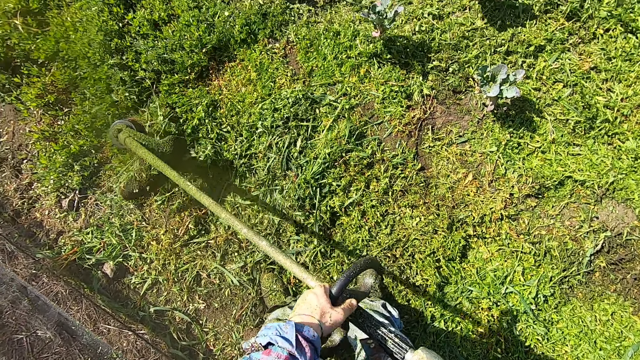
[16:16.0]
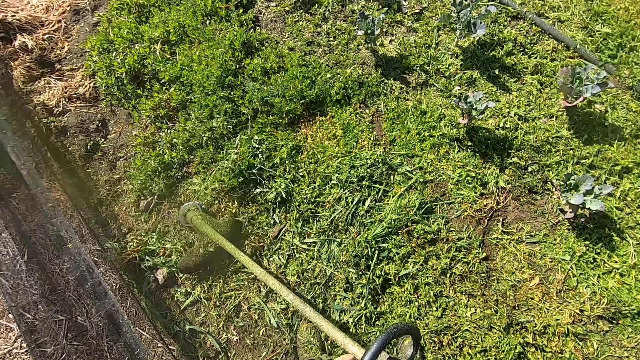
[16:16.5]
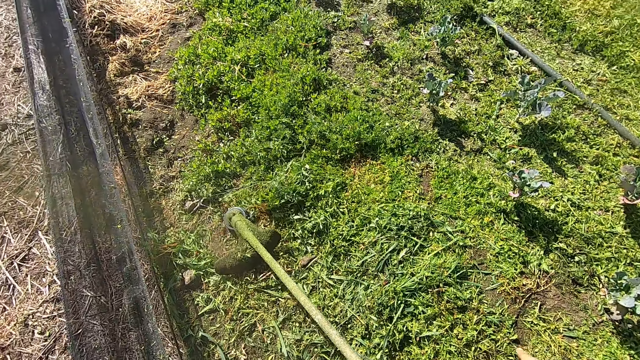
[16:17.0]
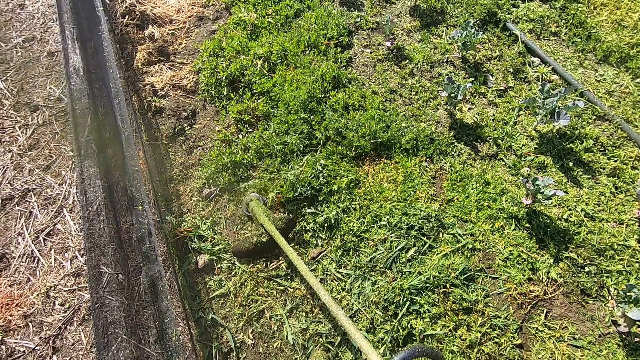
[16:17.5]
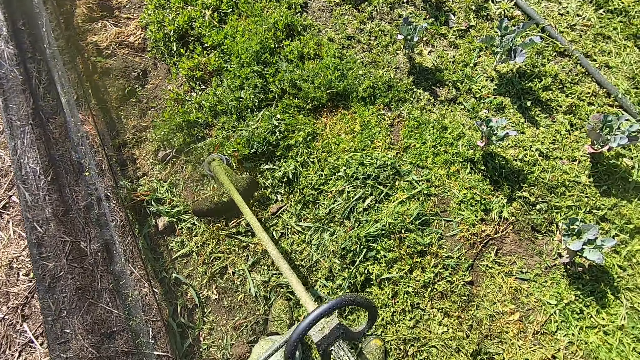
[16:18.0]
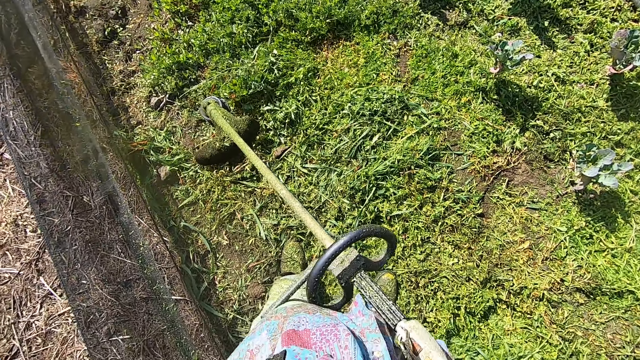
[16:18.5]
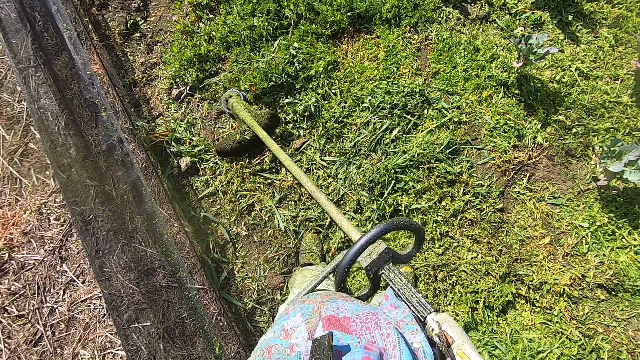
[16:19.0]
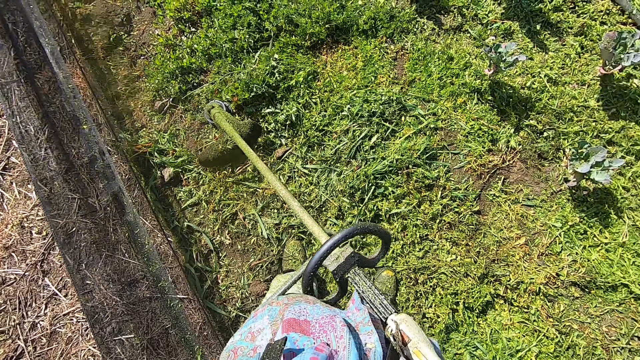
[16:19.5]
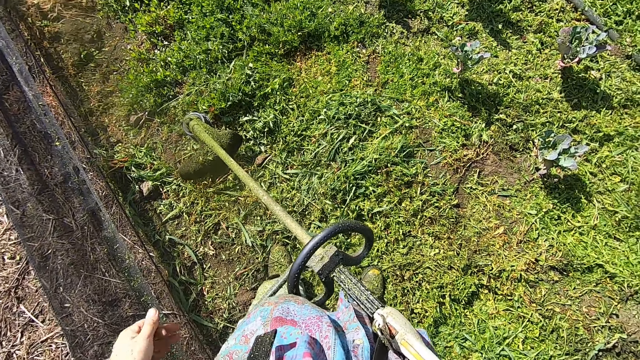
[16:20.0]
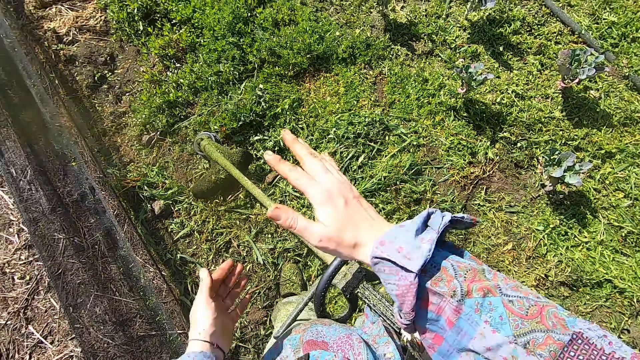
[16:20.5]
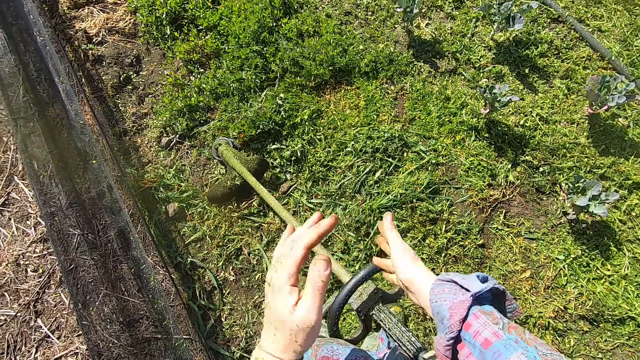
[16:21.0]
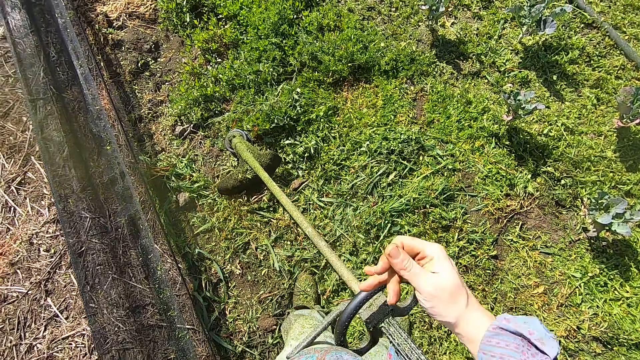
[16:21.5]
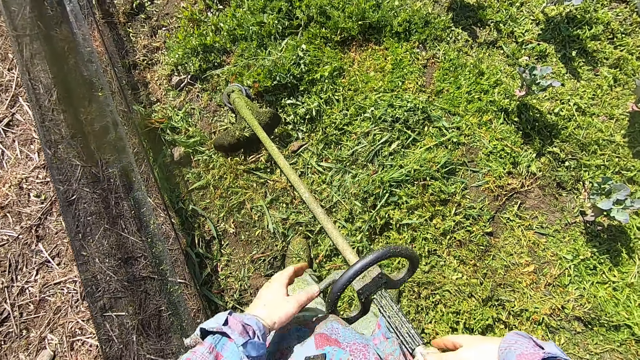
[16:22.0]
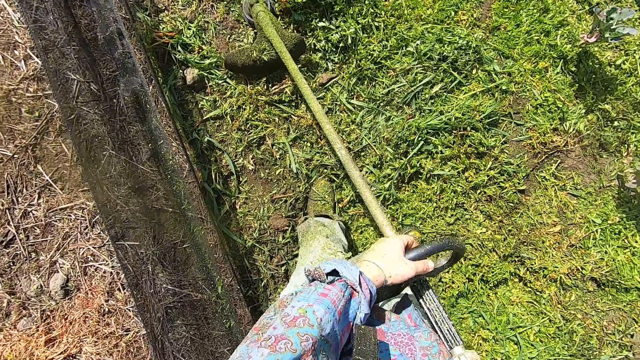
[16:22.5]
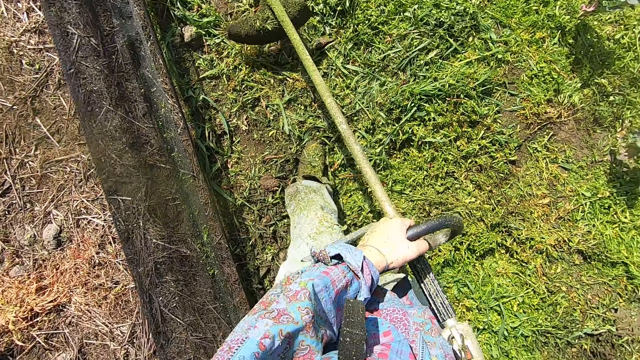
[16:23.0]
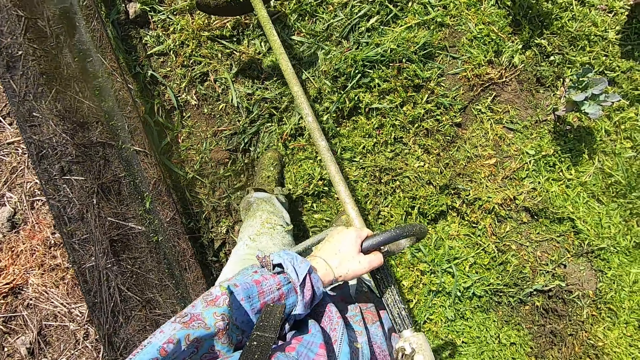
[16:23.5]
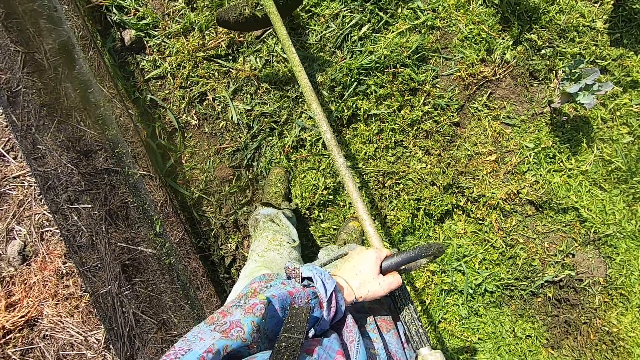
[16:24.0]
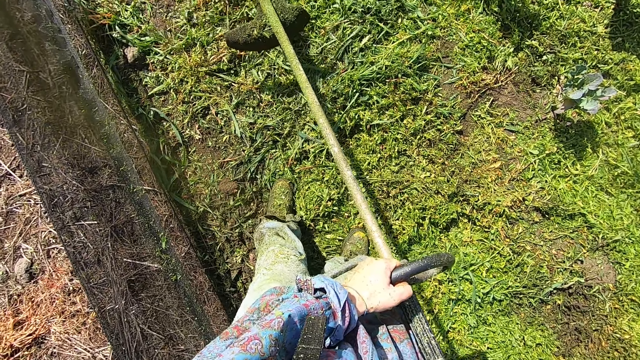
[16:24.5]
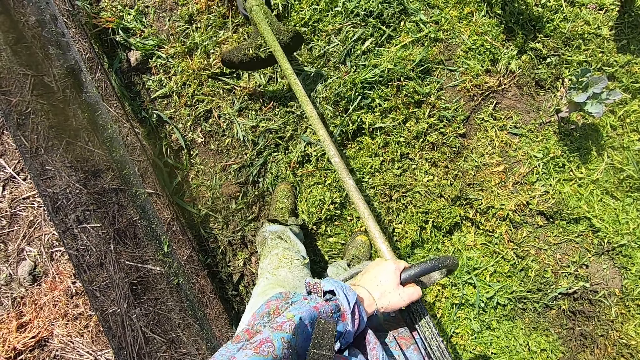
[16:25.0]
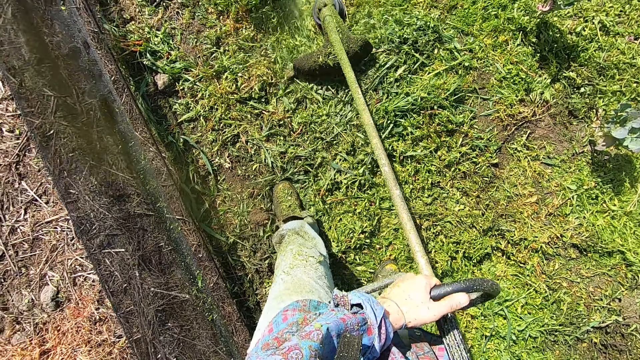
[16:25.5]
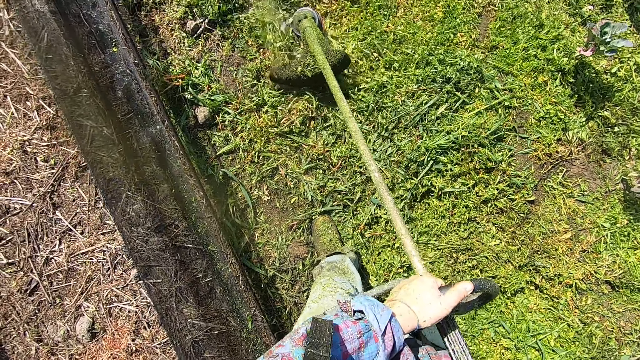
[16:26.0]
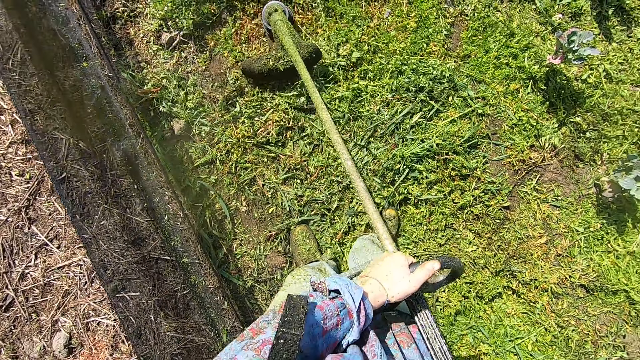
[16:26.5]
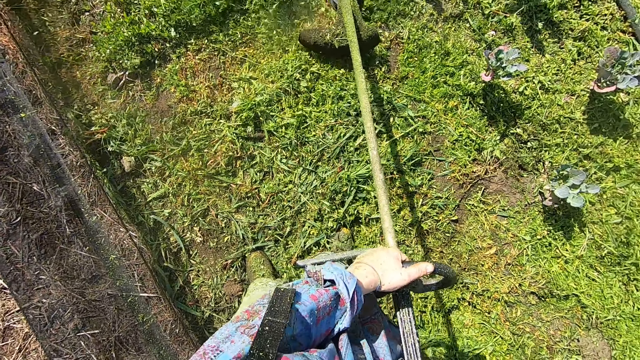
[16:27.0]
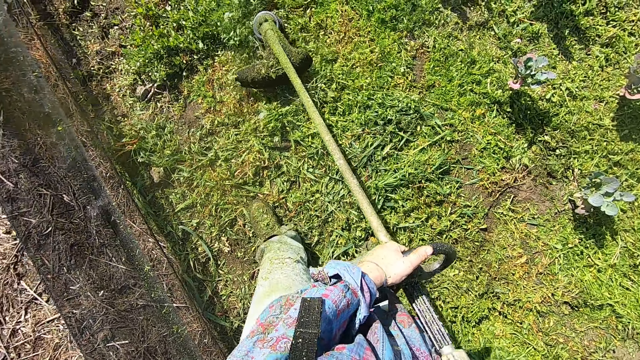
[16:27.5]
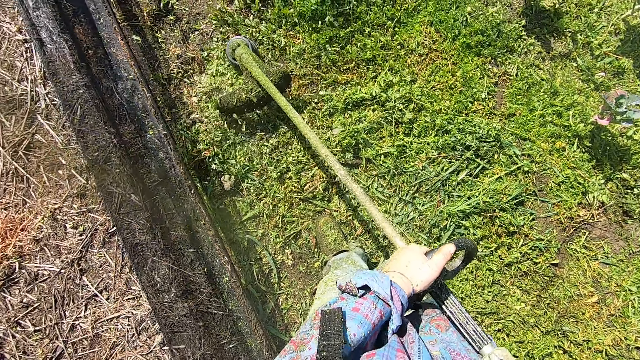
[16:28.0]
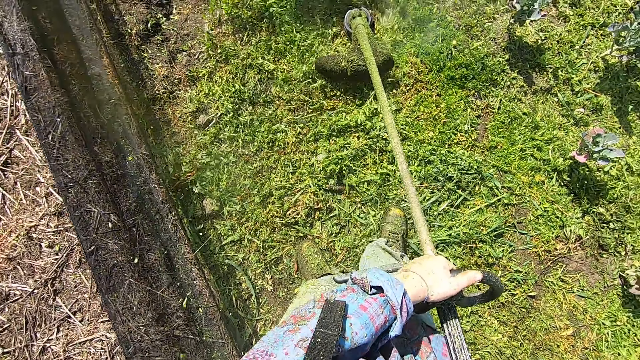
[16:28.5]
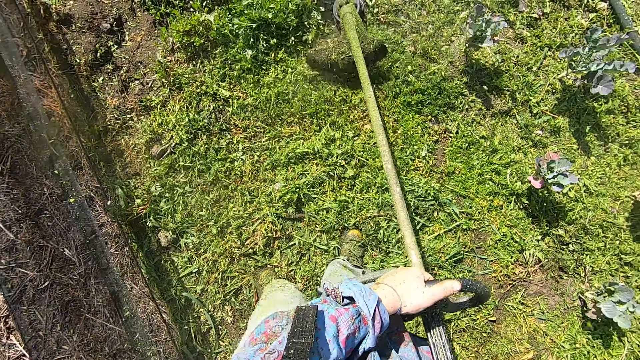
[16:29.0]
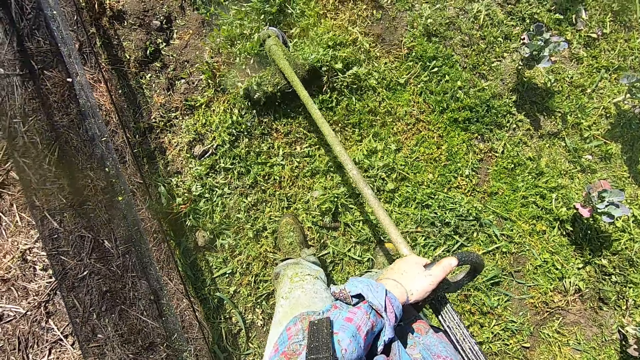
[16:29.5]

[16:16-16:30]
The camera wearer drops a lawn mower. He dusts his hands against each other. He holds the grass trimmer with both hands. He picks up the lawn mower. He throttles the grass trimmer engine. He cuts the grasses around the lawn with the grass trimmer.

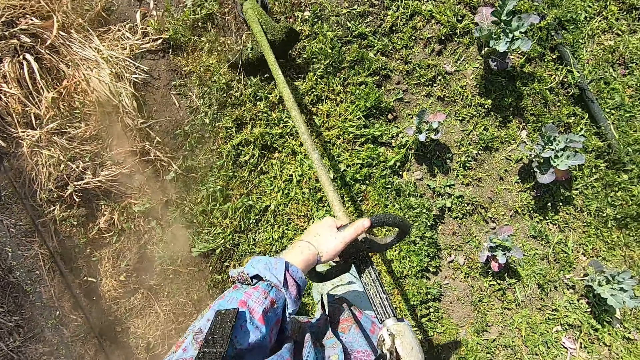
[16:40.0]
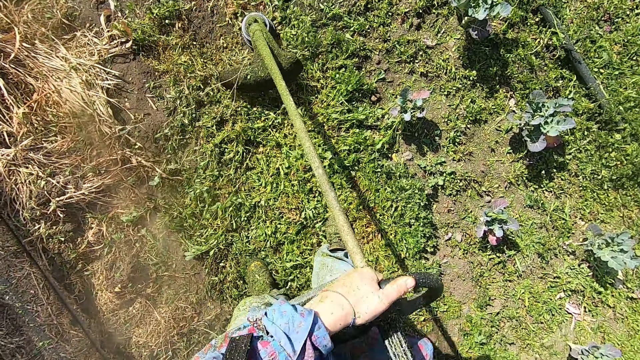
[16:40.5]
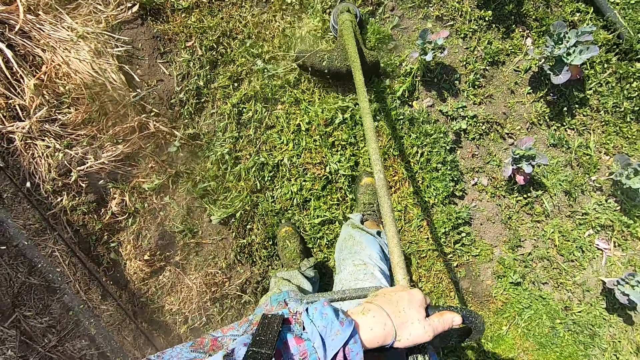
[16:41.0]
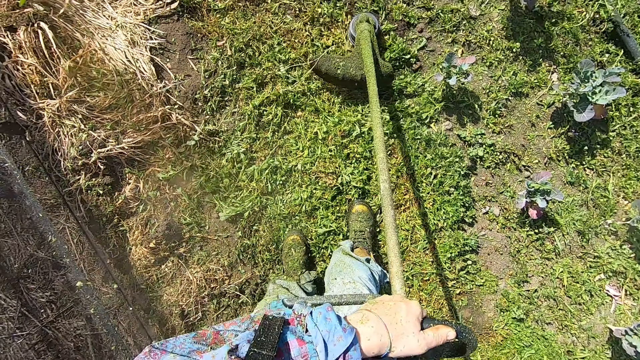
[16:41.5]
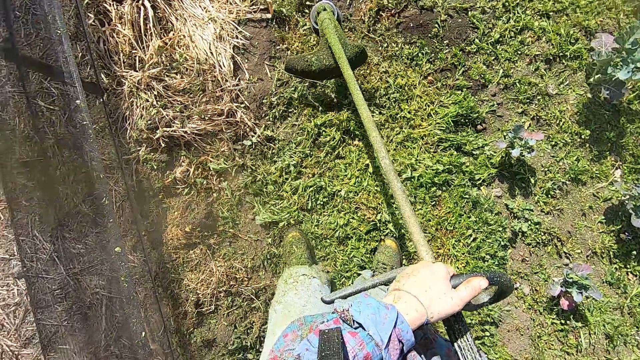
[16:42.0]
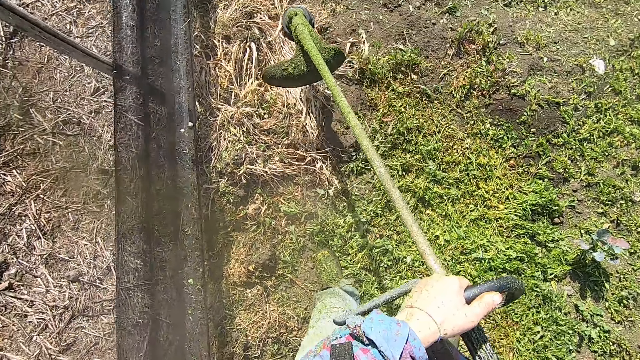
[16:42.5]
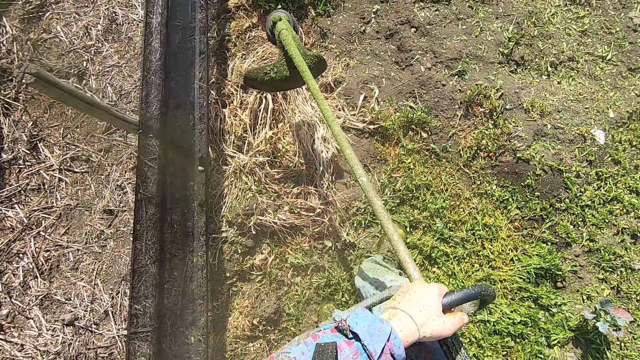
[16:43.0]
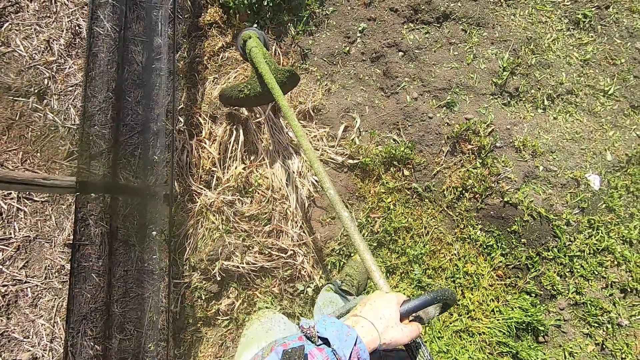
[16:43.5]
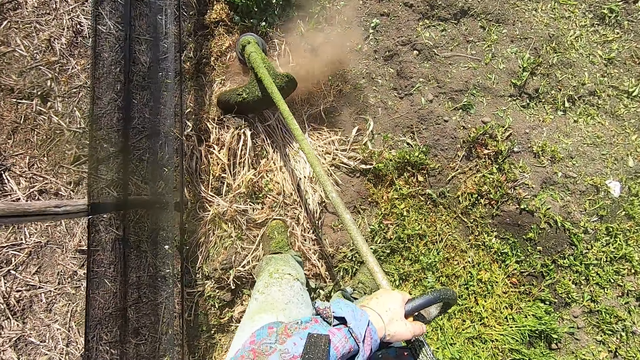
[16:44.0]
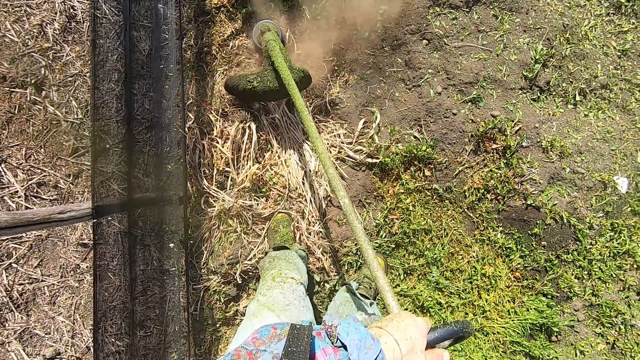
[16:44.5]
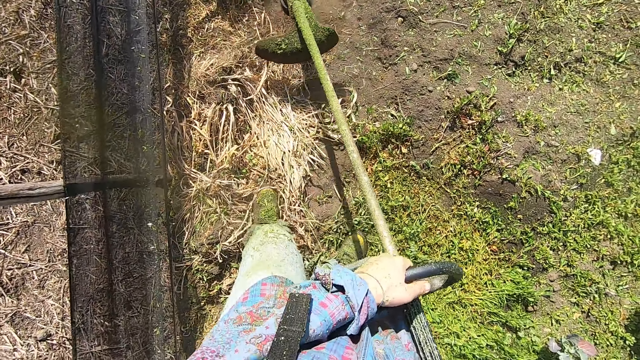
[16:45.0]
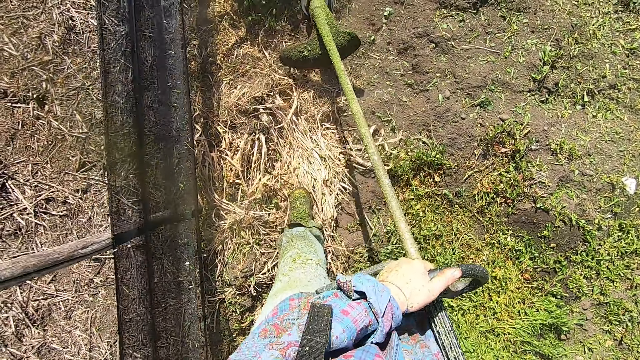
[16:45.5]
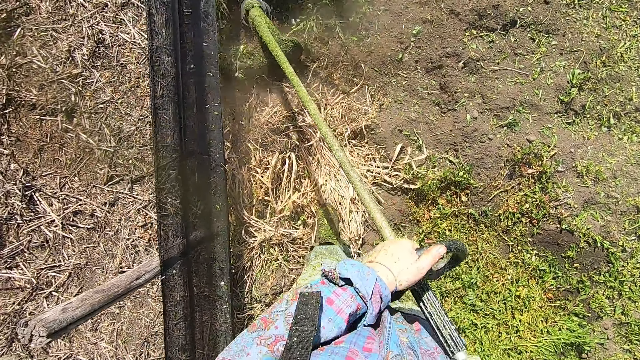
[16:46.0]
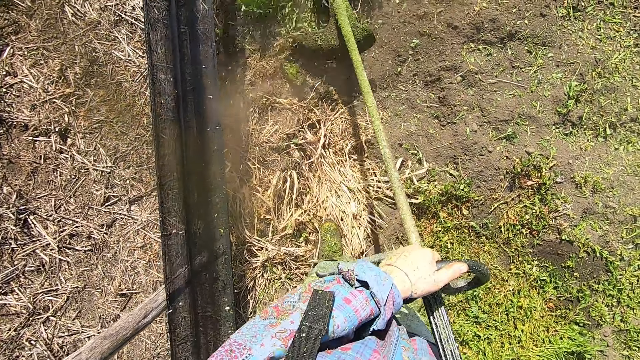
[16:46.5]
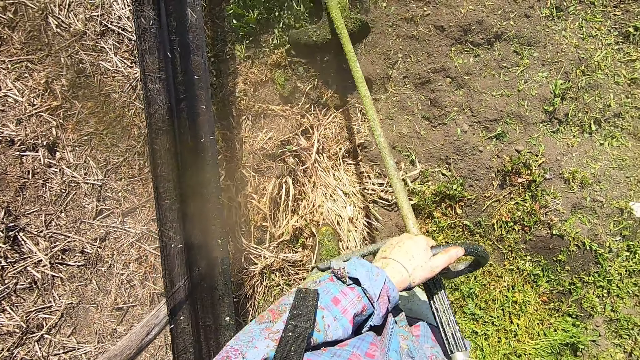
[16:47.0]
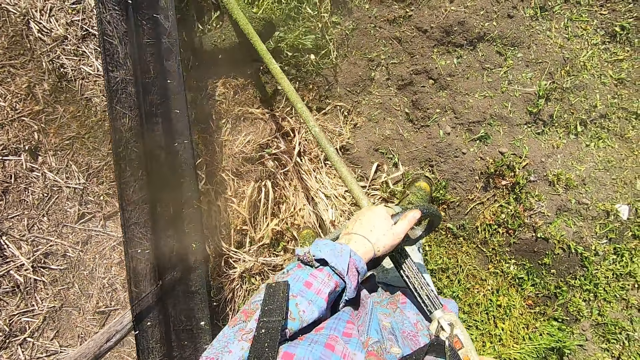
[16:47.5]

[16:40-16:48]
The camera wearer stops cutting the grasses. They throttle the grass trimmer engine. They drop a lawn mower. They cut the grasses around the lawn with the grass trimmer. They pick up the lawn mower.
